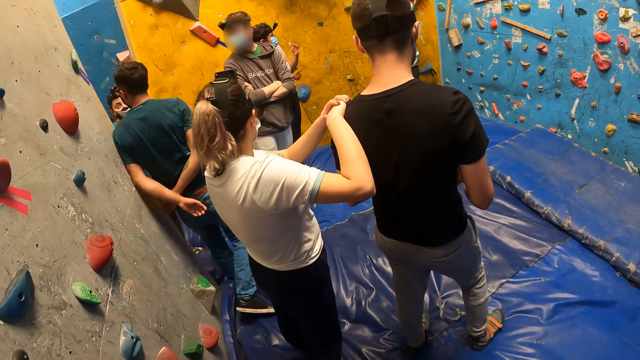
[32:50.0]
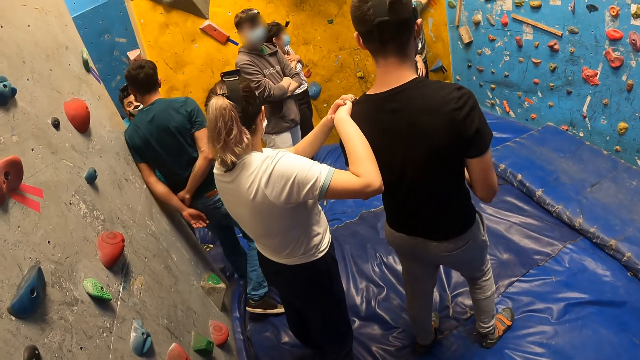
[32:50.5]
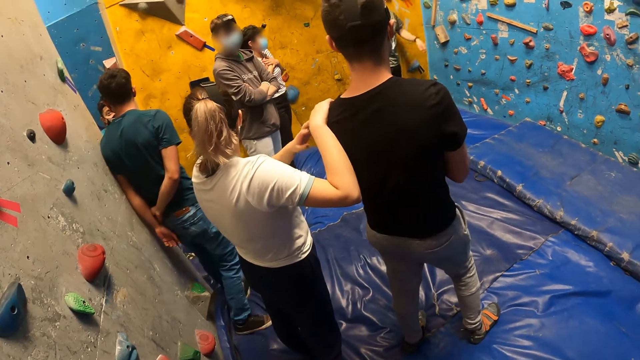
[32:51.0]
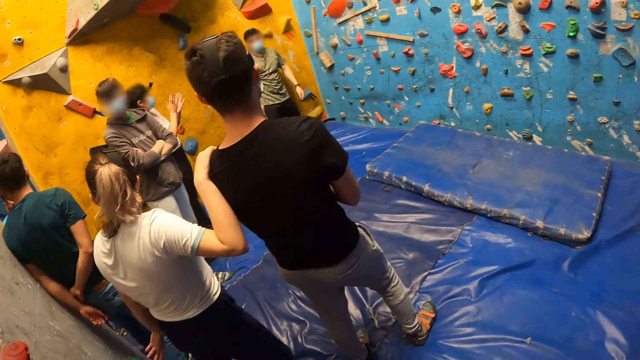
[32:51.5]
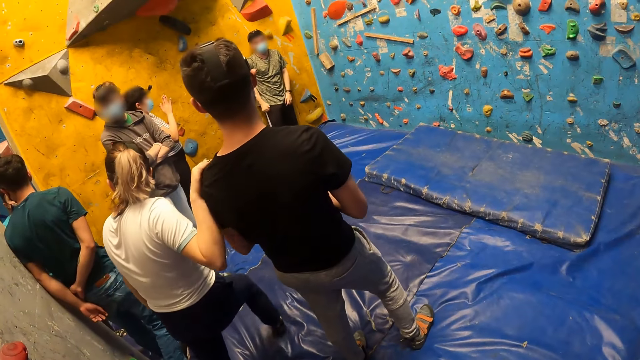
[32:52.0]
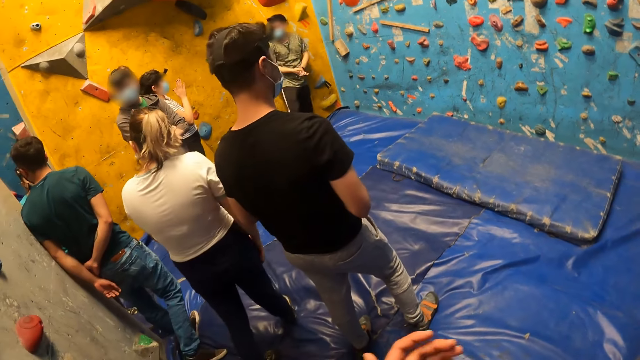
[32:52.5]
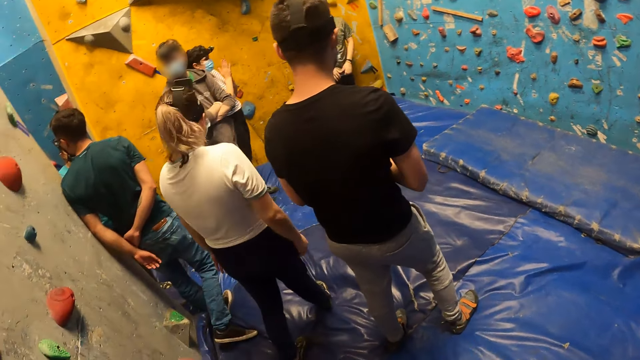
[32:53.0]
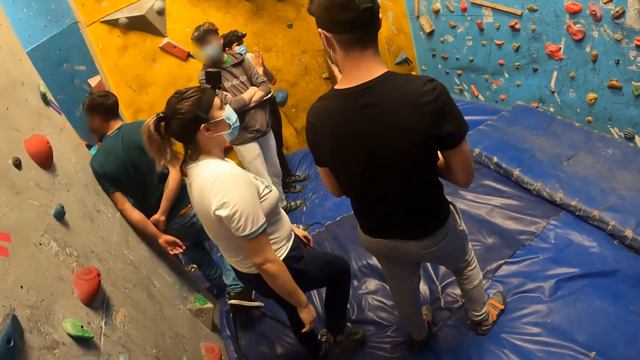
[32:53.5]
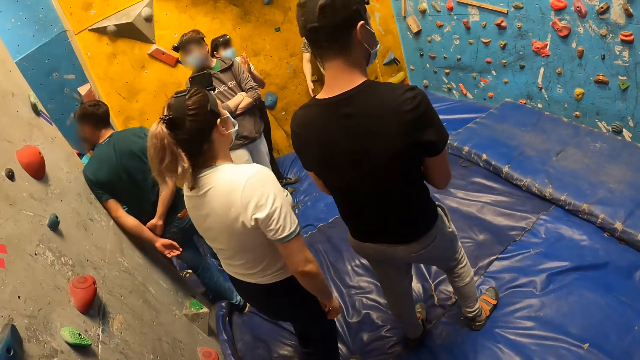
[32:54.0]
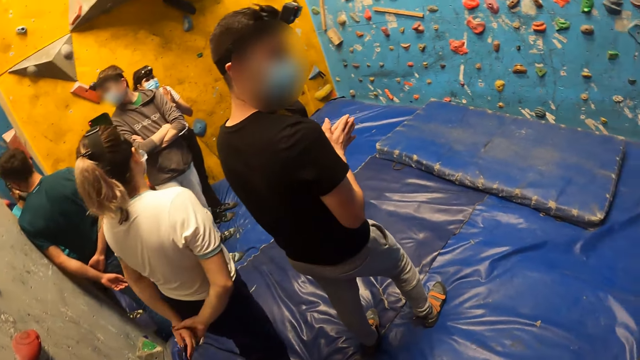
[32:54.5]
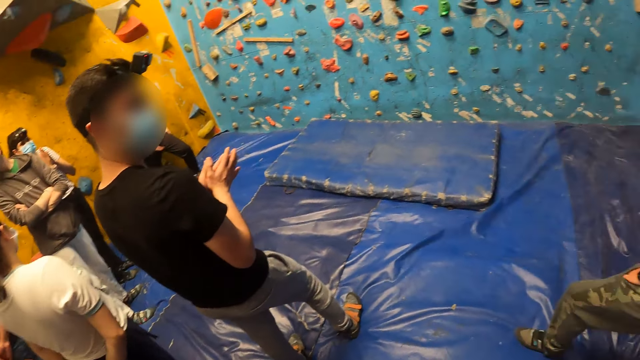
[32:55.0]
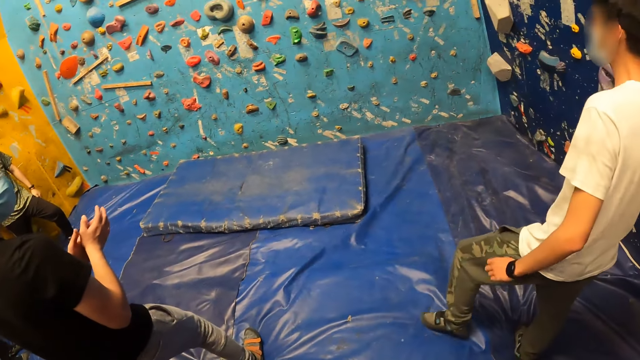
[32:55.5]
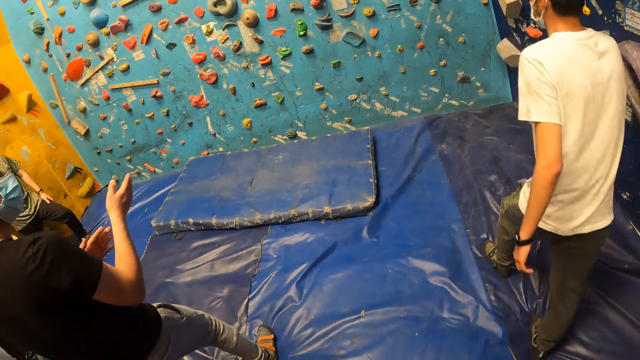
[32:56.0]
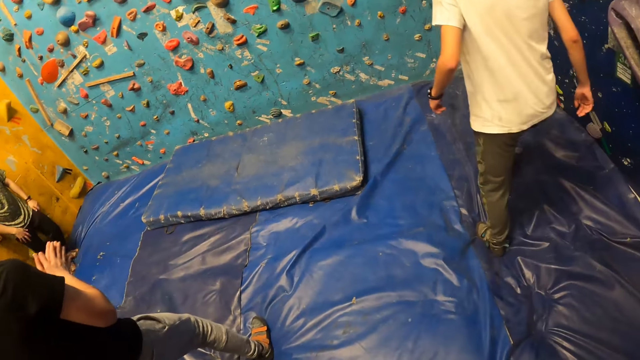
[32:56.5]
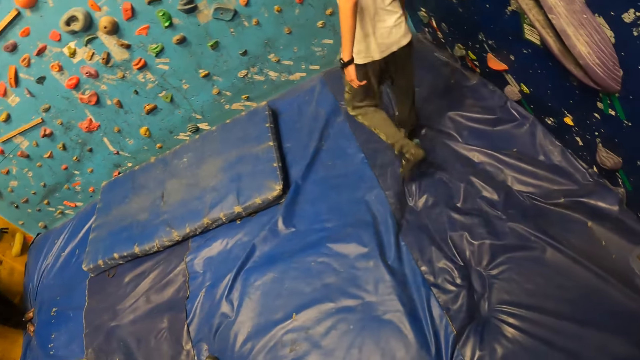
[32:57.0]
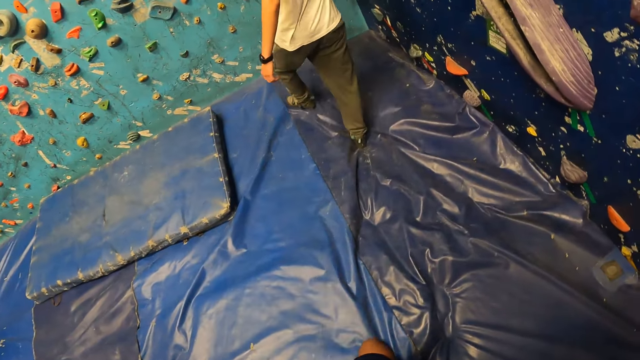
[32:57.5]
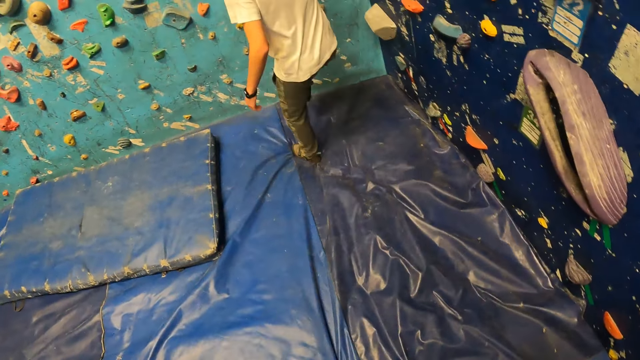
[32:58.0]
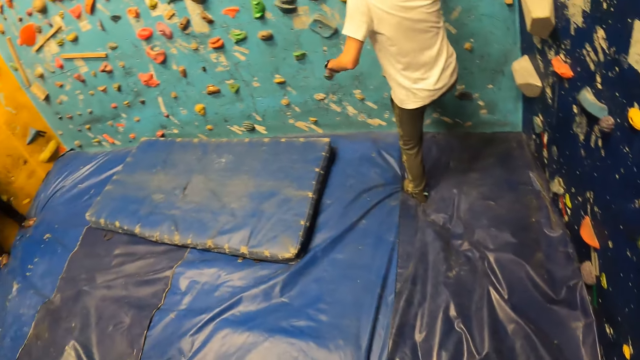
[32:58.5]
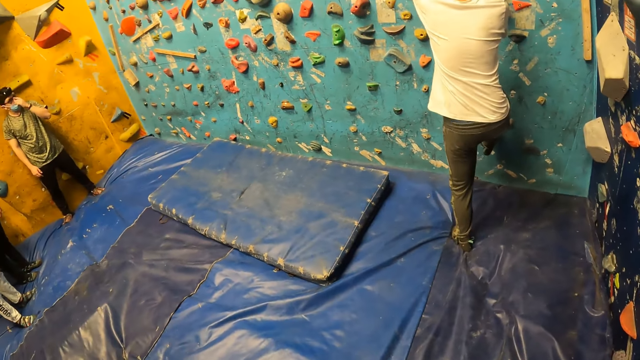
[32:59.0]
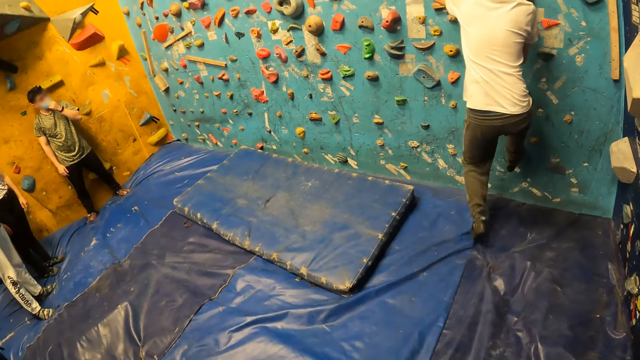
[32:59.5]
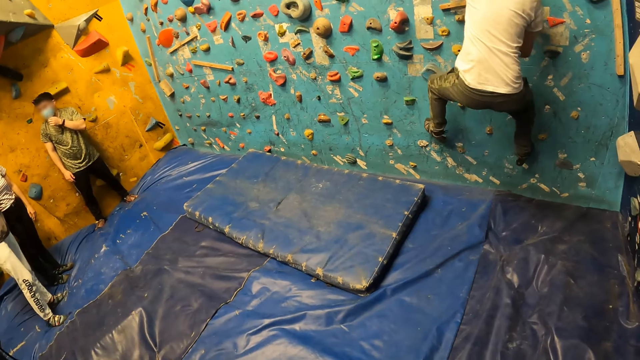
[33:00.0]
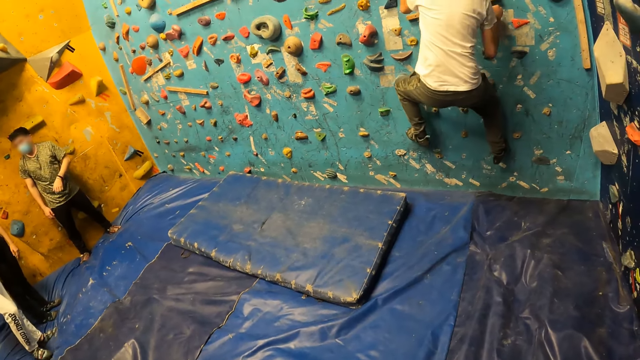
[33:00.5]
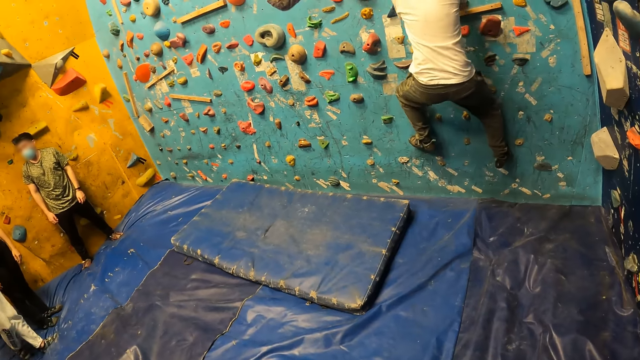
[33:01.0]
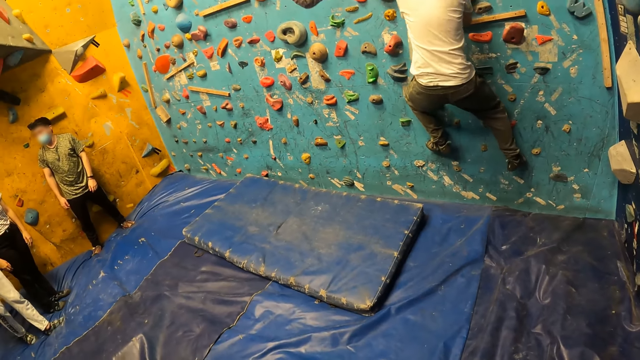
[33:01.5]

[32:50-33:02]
The woman places both hands on her chest. A man drops his left hand from the climbing wall on his body. The camera wearer looks around. The woman claps her hands. The man puts his hands together. The camera wearer claps her hands. Another woman puts both hands at her back. Another man puts his hands together. The camera wearer looks around again. A third man walks to the climbing wall. The second man directs the third man forward with his right hand and rubs his hands together. The camera wearer walks in the bouldering. The third man climbs the climbing wall with his hands and legs. The first man touches his face with his left hand.

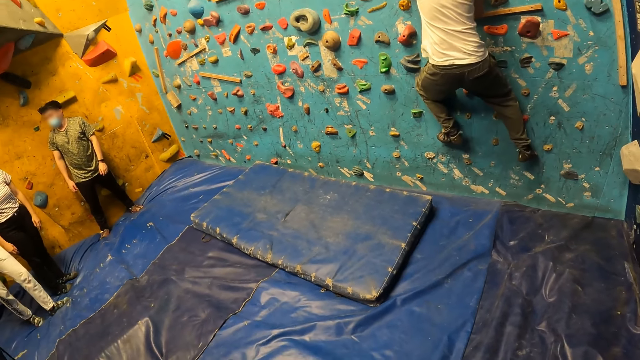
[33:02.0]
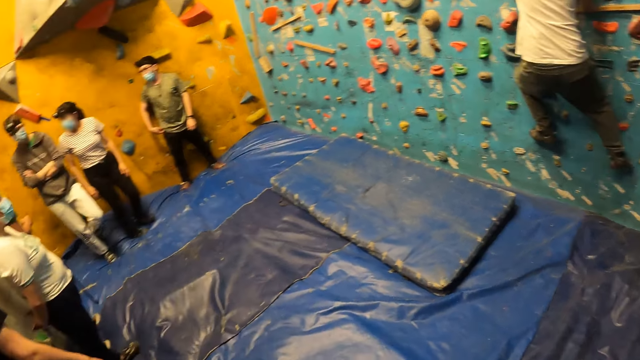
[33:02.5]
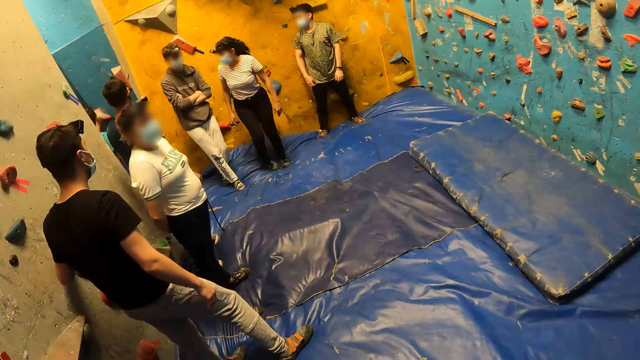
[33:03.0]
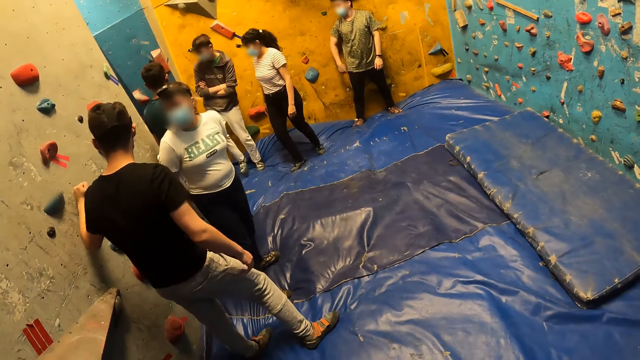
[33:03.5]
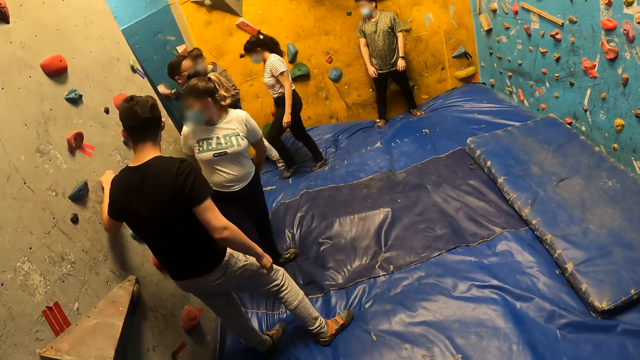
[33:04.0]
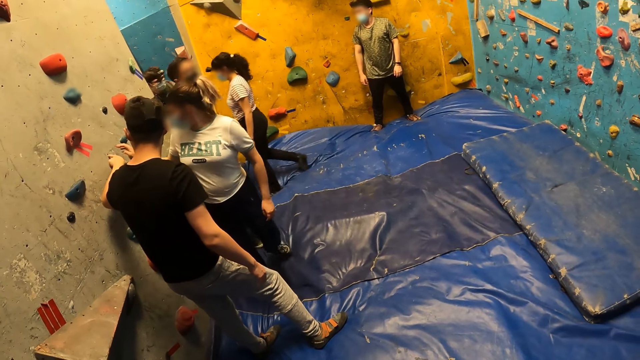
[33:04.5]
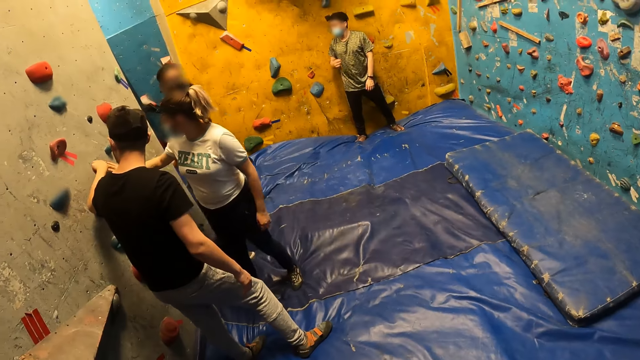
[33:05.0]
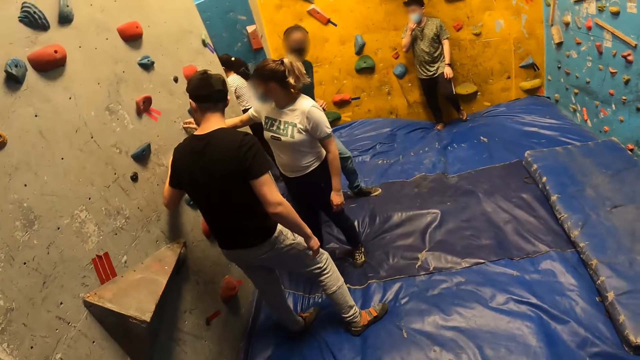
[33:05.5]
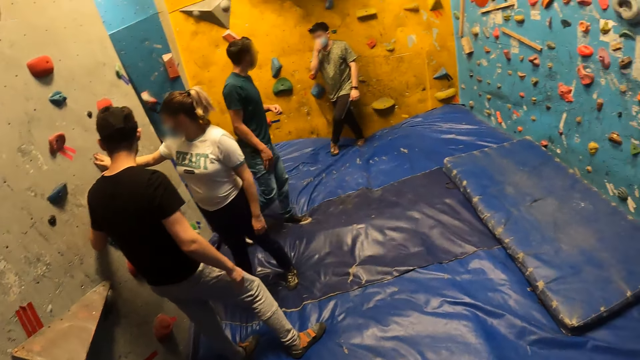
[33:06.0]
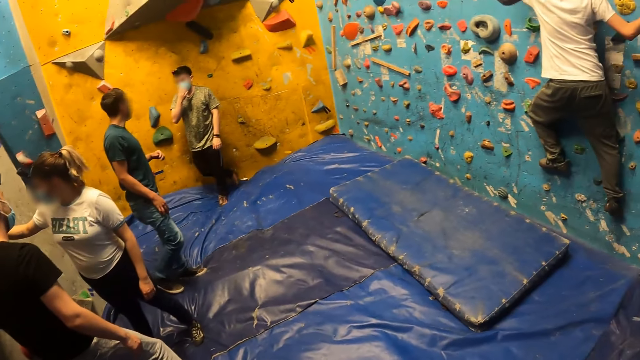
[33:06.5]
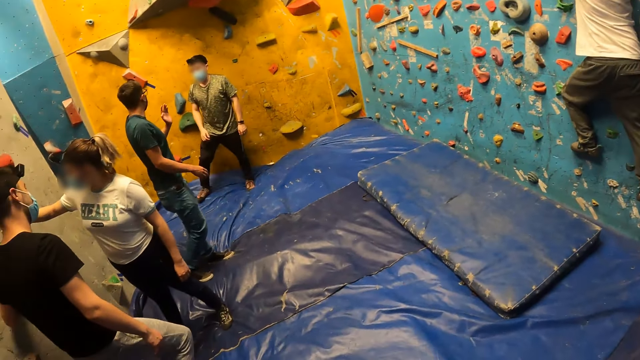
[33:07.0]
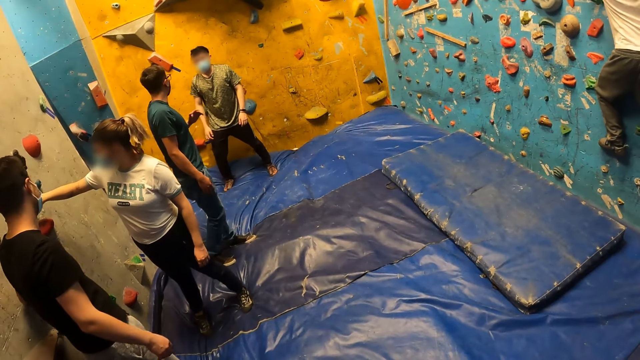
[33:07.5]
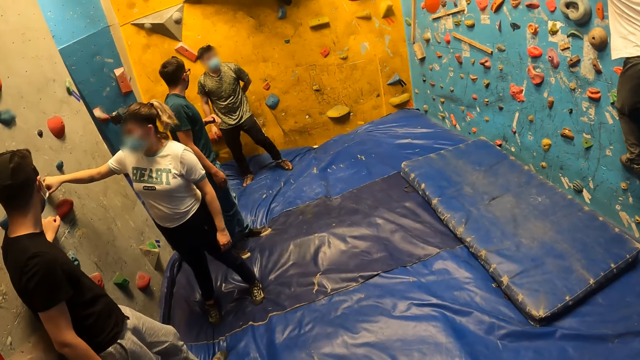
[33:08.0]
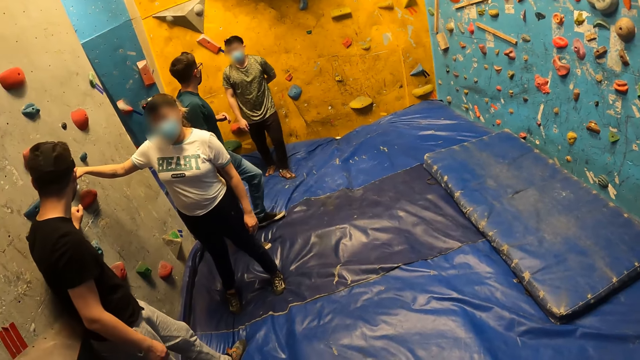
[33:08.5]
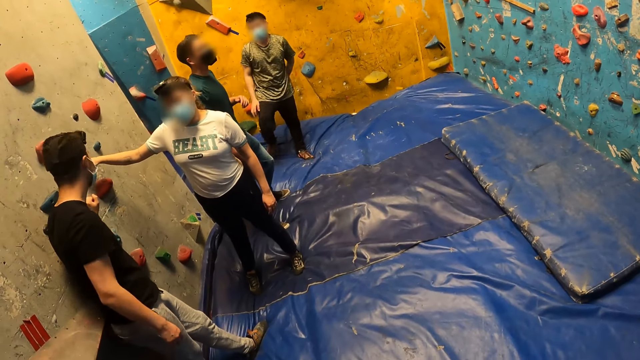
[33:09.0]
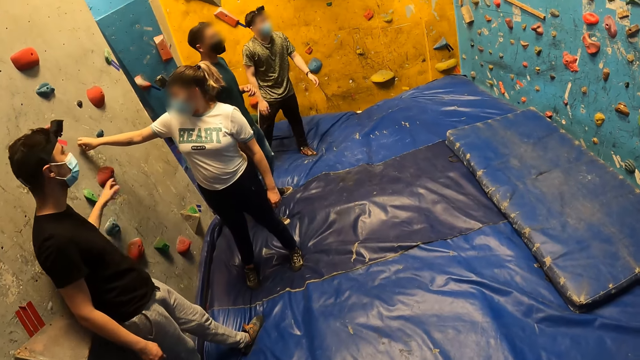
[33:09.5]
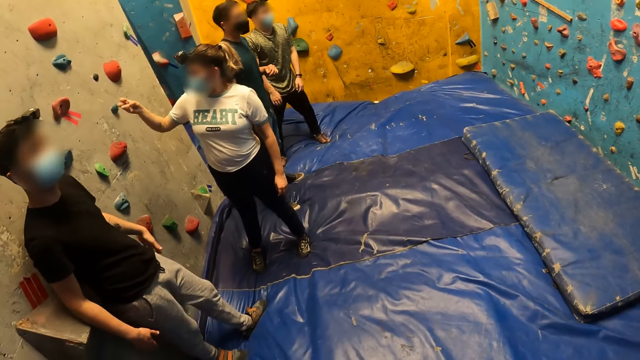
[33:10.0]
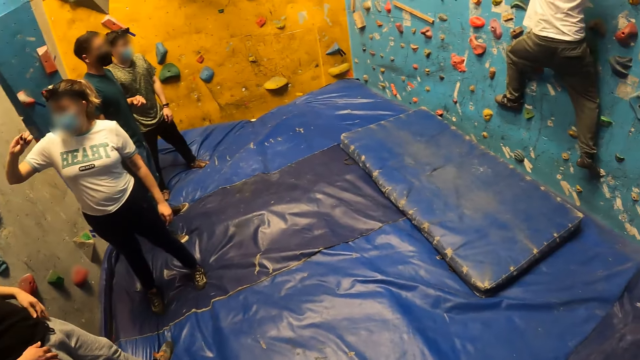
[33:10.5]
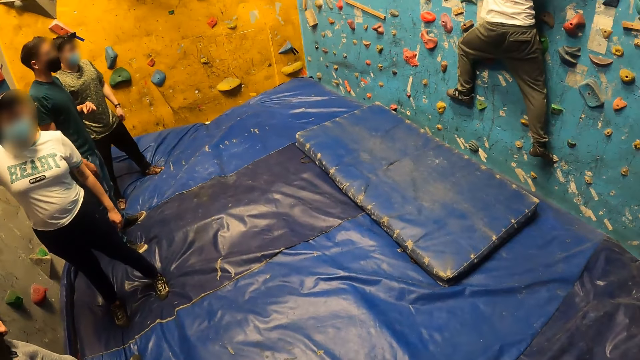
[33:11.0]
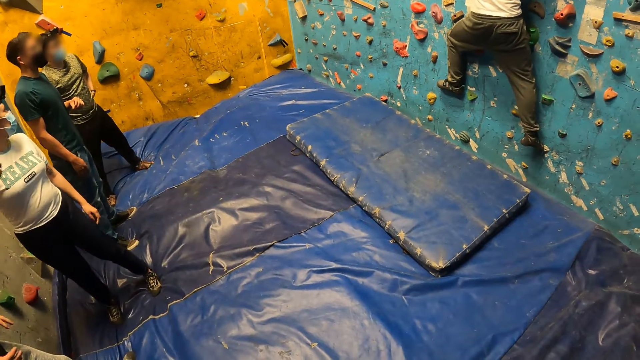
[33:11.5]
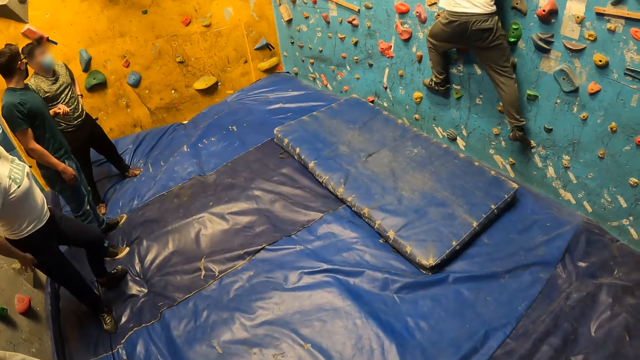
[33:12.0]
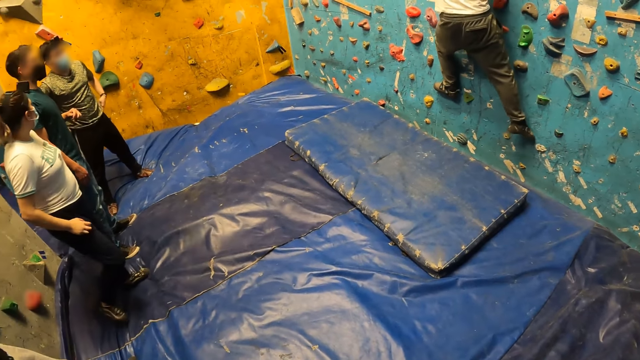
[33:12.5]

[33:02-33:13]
The camera wearer looks around. The woman leaves the gym. A man leaves the gym. Another man hits a climbing wall with his left hand and points at the climbing wall with his left index finger. Another woman places her right hand on the climbing wall. A third man touches his nose mask with his right hand. The camera wearer looks around again. A fourth man interacts with the third man. The third man puts his left hand at the back. The camera wearer looks around again. The third man adjusts his pants with both hands. The other woman cleans her right hand on her pants.
